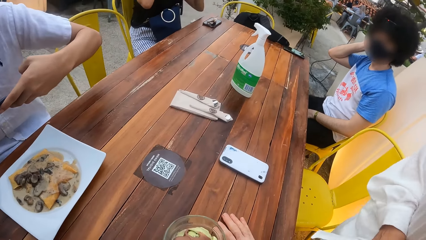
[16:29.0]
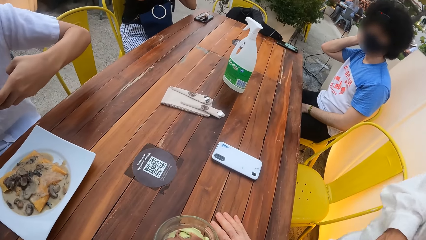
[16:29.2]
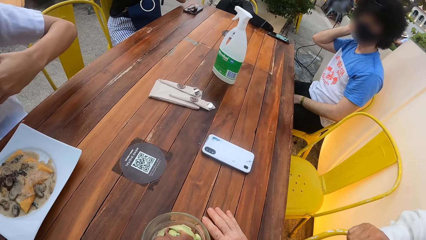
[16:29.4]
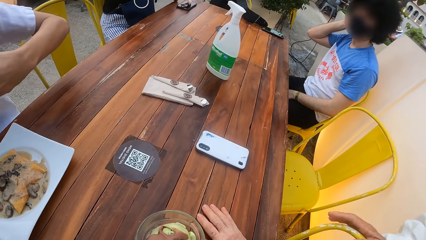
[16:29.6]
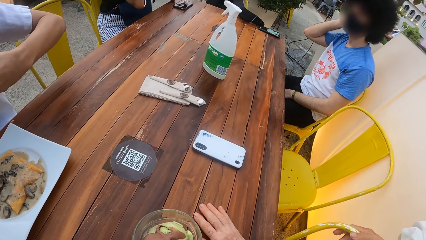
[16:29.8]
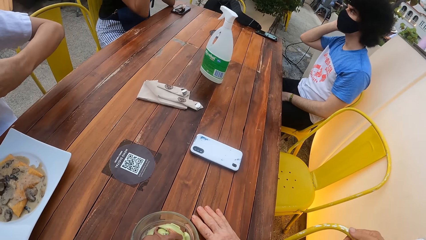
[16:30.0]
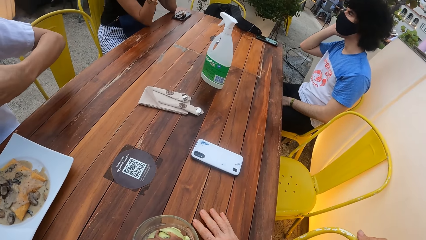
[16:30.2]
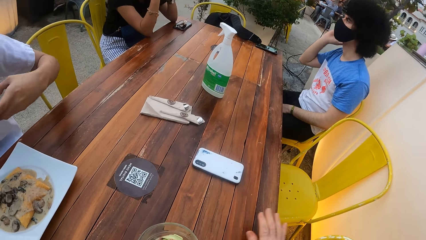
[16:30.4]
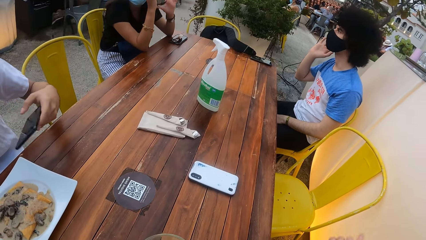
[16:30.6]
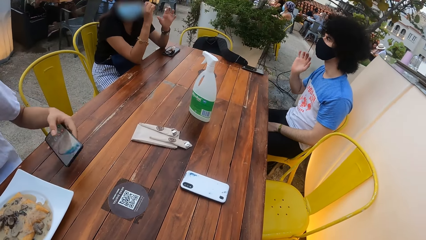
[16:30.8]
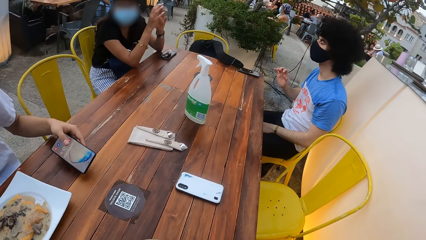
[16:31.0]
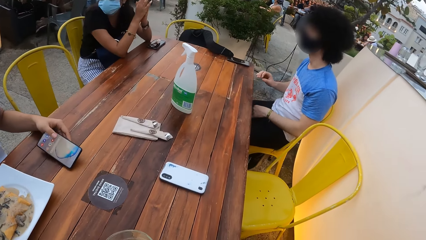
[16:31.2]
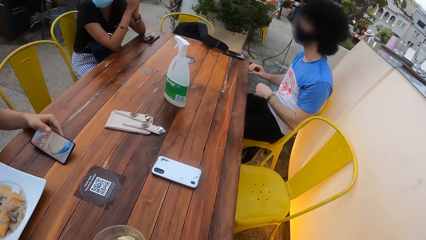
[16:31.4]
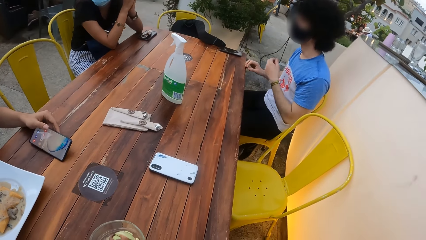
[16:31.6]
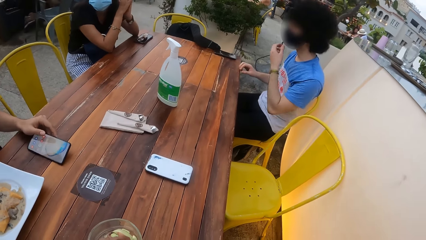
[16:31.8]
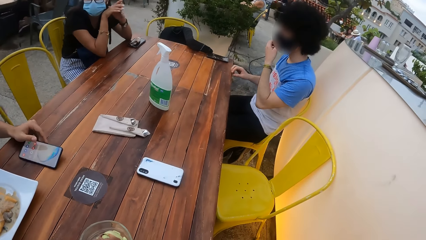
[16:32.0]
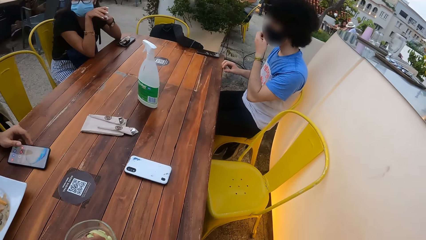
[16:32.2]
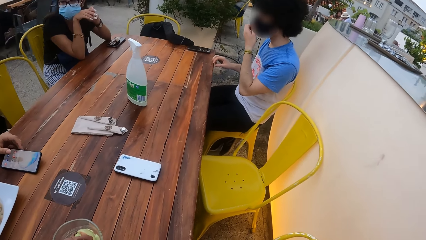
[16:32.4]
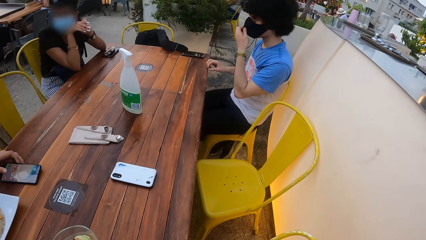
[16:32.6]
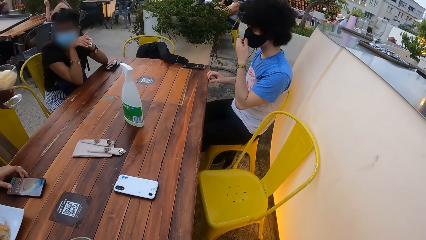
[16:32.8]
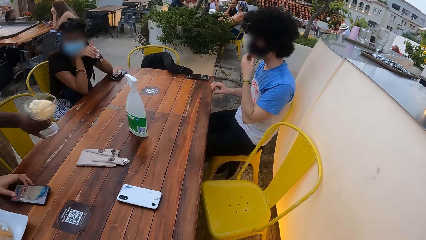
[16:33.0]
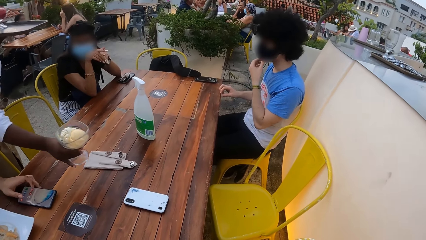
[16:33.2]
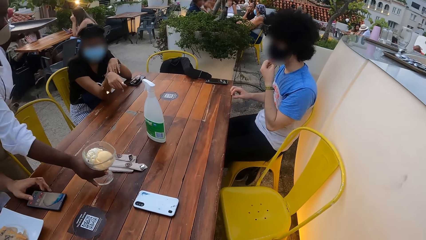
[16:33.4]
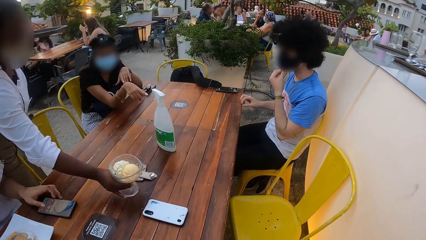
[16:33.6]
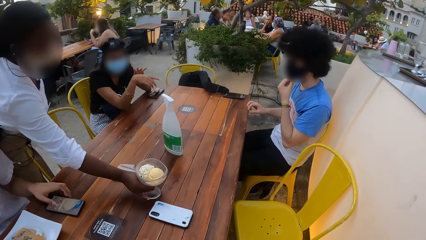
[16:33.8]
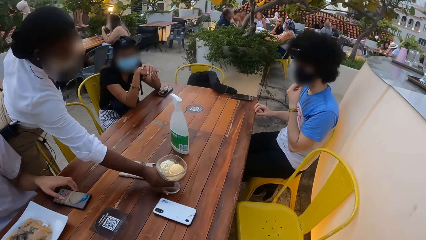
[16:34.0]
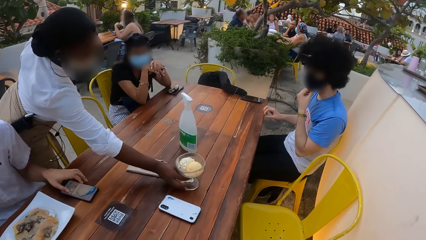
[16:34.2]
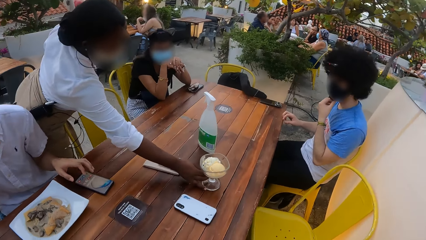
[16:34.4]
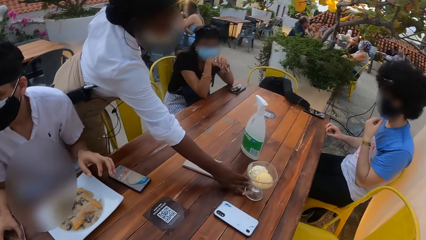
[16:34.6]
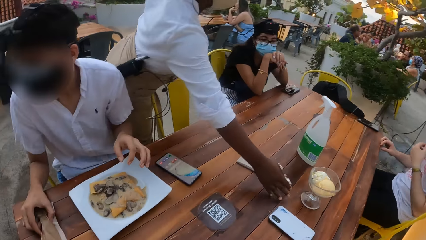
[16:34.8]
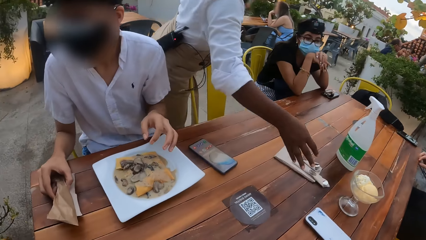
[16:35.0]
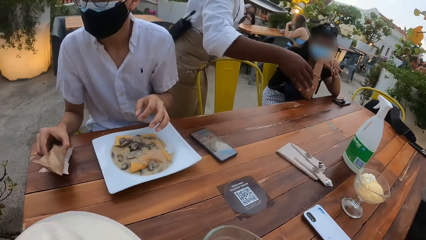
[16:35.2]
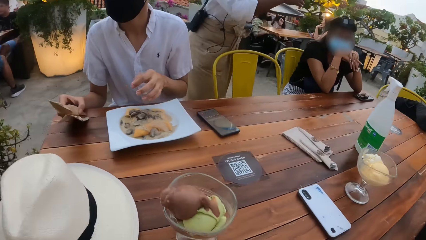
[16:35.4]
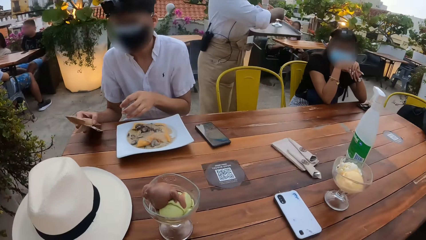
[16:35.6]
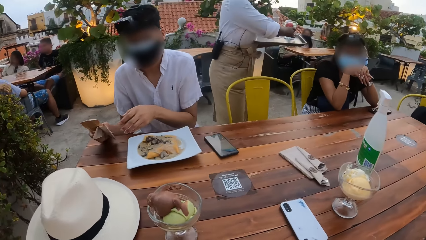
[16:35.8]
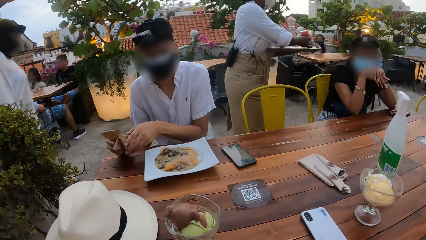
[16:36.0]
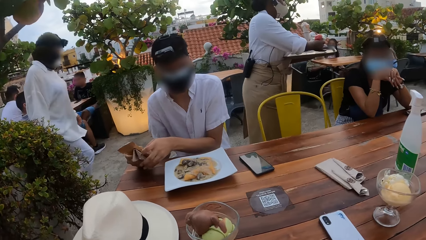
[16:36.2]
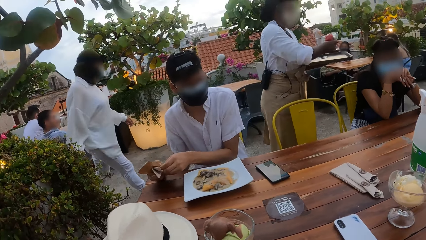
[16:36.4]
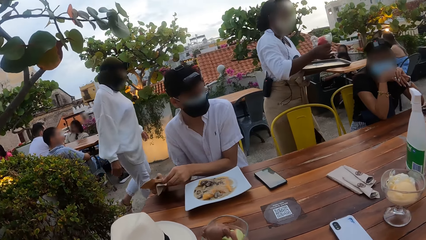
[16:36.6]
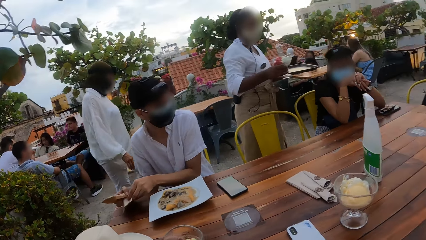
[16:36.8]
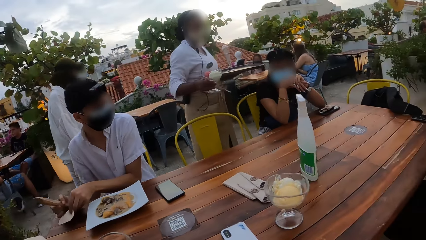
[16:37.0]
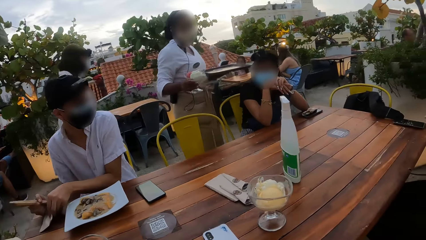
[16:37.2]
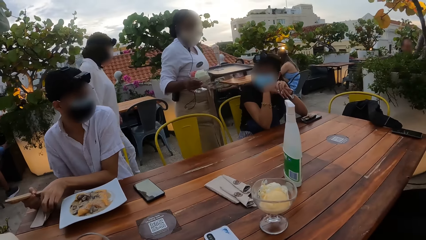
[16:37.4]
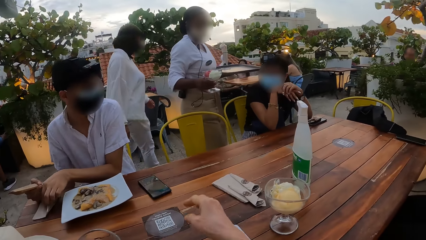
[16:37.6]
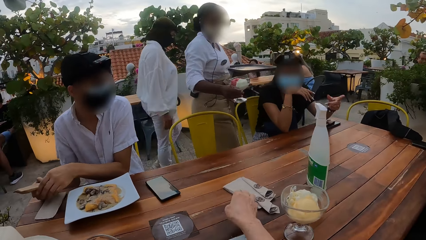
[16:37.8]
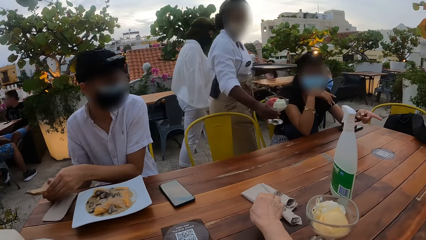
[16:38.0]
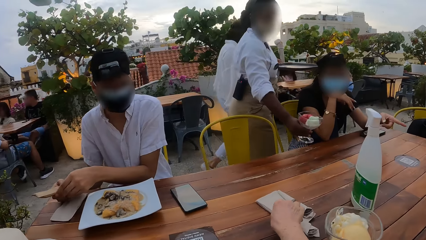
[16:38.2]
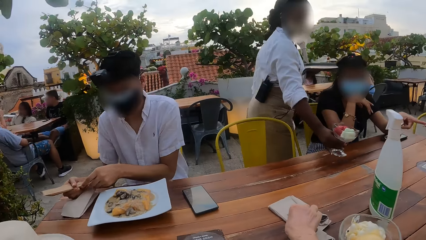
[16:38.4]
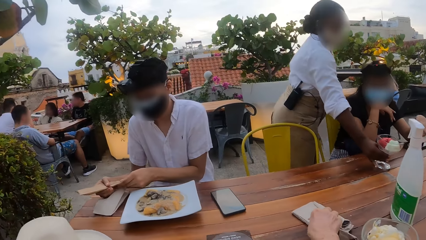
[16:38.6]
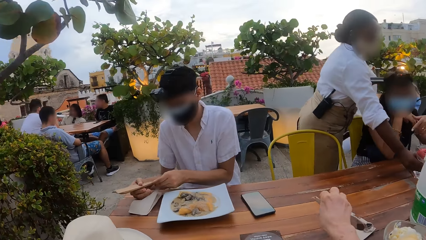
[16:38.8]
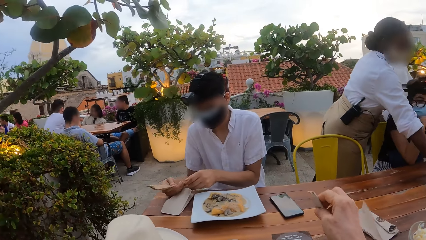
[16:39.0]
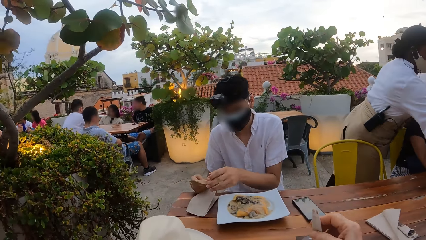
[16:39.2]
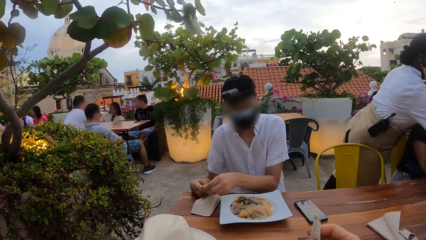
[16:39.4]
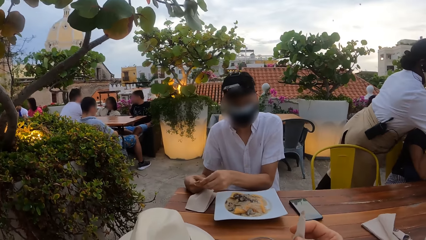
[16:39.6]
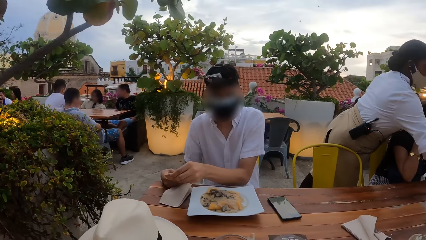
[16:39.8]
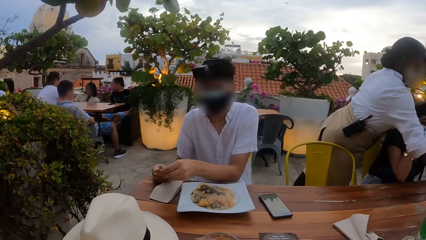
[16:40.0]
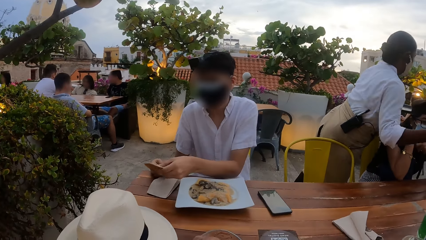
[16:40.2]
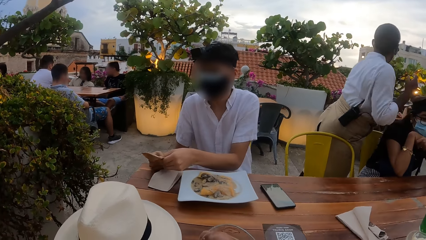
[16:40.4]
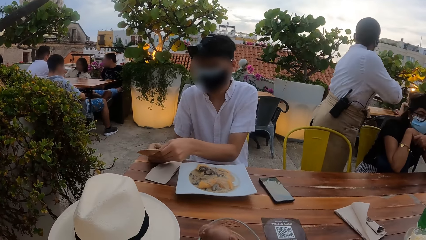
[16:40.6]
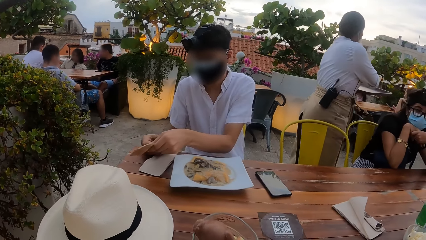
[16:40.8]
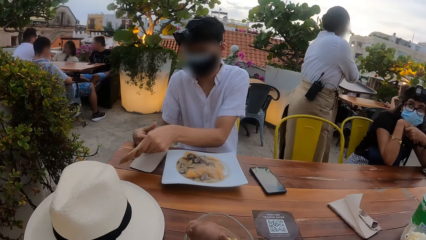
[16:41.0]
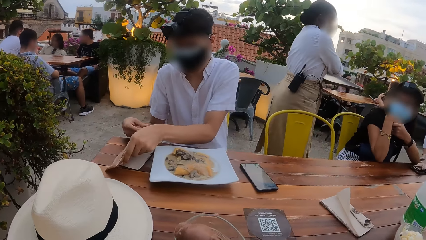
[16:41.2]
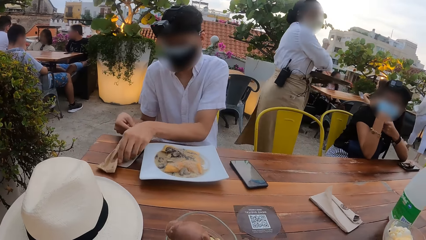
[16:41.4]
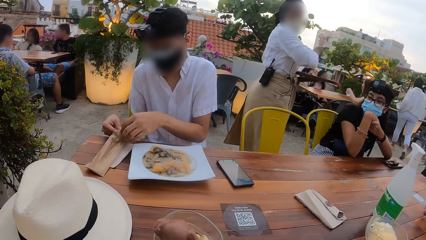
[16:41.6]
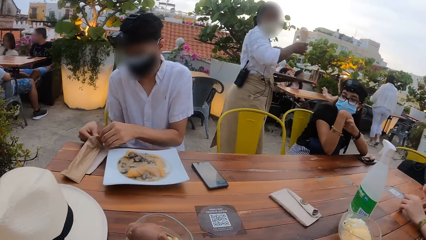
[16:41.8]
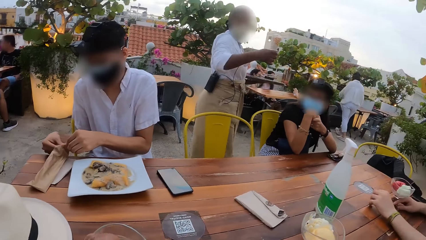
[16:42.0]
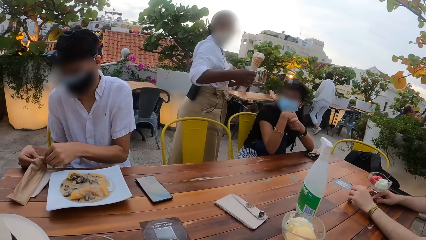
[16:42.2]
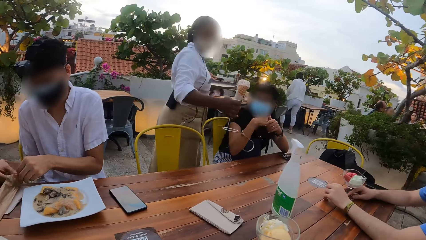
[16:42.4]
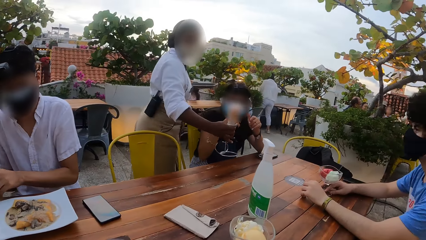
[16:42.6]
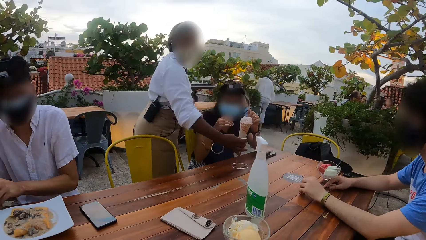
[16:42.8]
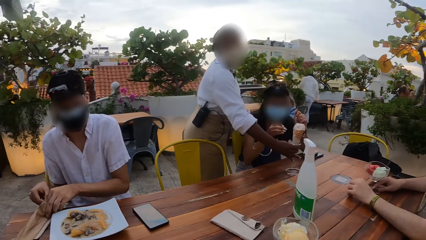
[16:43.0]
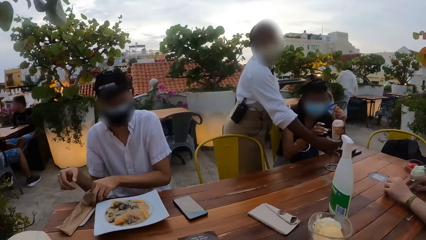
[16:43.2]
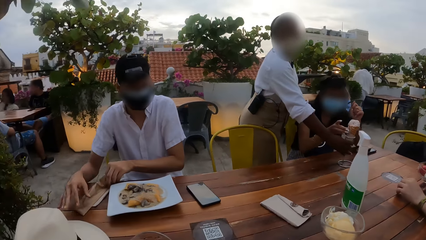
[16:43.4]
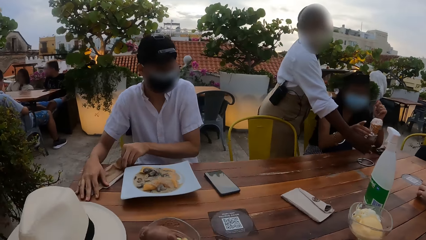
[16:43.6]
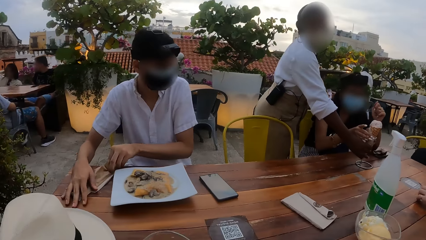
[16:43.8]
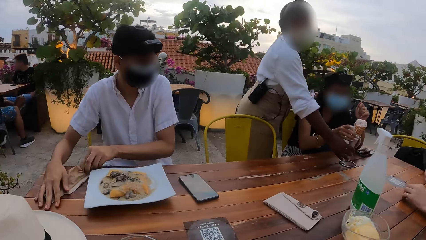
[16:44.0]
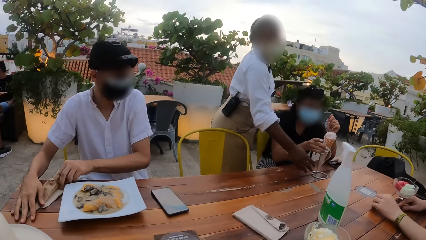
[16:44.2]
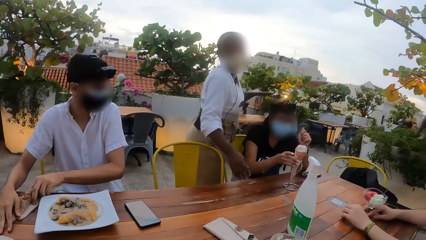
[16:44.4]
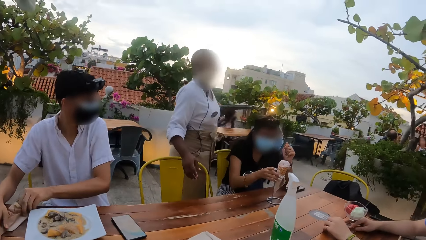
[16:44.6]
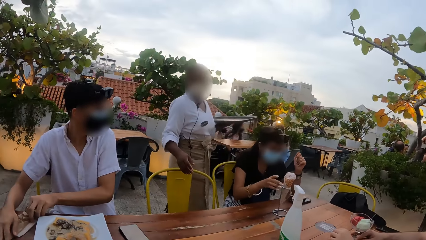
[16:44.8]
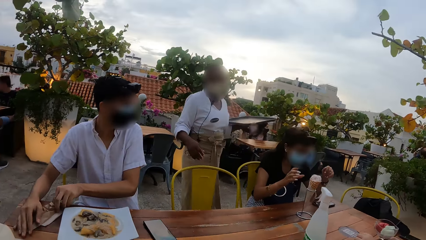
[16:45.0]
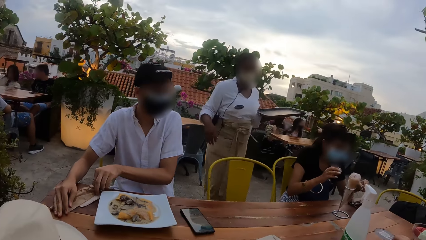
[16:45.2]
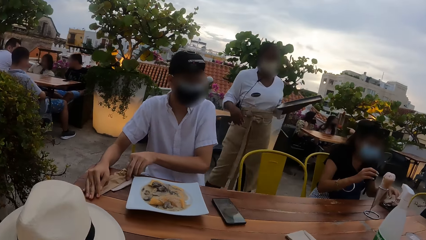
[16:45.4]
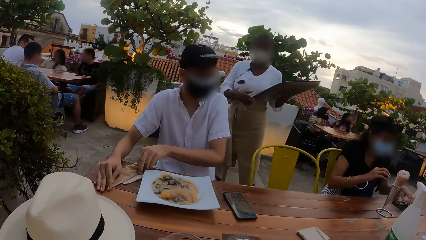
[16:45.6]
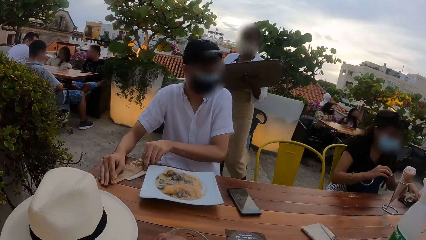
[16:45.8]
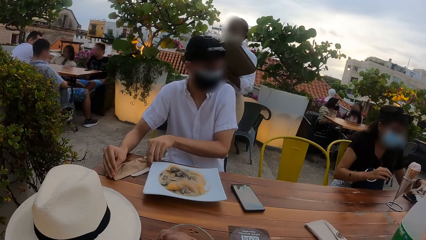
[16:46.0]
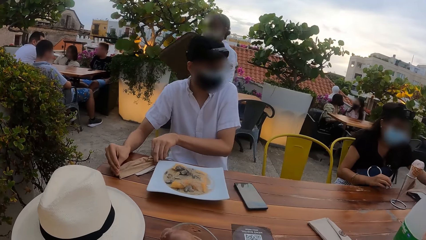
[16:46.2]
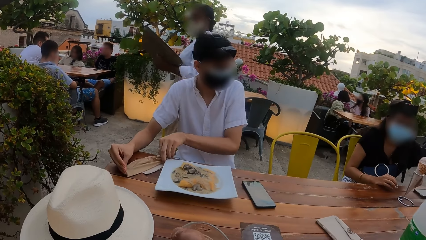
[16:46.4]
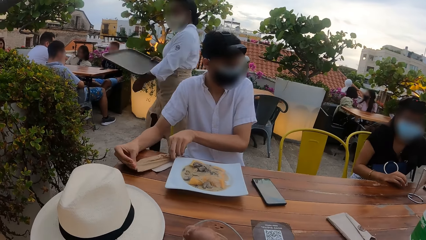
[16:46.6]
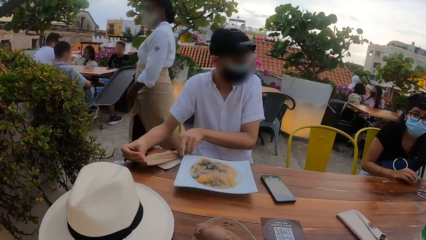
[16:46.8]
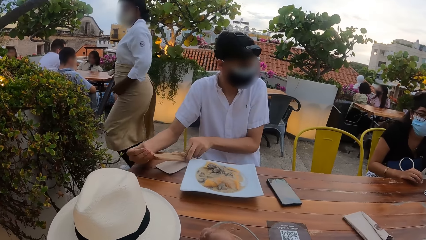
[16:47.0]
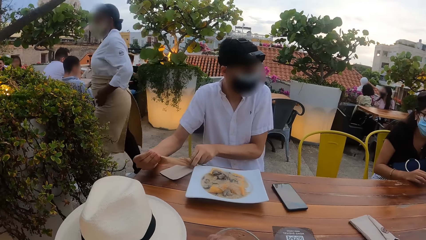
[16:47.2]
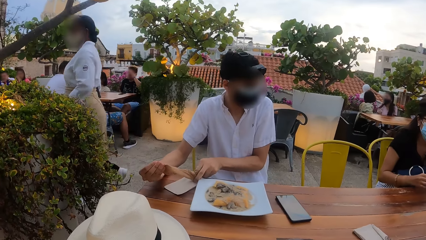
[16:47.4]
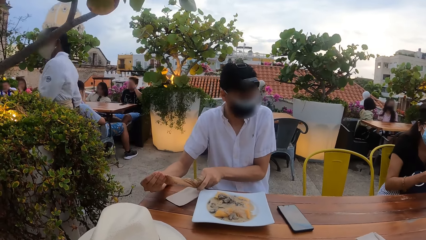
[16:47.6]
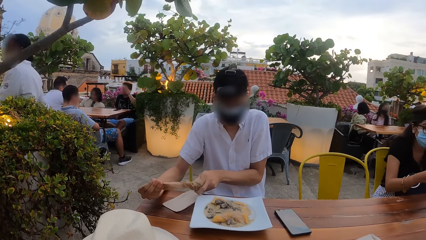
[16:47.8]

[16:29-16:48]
The woman places her elbows on the table. Another woman touches a chair with her right hand. The camera wearer removes her right hand from the table. The man drops the phone on the table with his left hand. Another man places his right hand on the edge of the table and touches a nose mask on his face with his left hand. A third woman drops a cup of ice cream on the table with her right hand. The first man picks up a bag of cutlery from the table with his right hand. The camera wearer sits on the chair. The third woman carries a cup of ice cream from the tray in her left hand with her right hand. The first man removes a serviette paper from the cutlery bag in his right hand with his left hand. The second woman walks out of the restaurant. The first man drops the serviette paper on the table with his left hand and touches the cutlery bag in his right hand with his left hand. The camera wearer picks up the spoon from the table with her right hand. The third woman drops the cup of ice cream on the table with her right hand. The first man passes the cutlery bag in his right hand to his left hand. The third woman carries a stand of ice cream from the tray in her left hand with her right hand. The first man drops the cutlery bag on the table with his right hand and opens the cutlery bag on the table with both hands. The third woman drops the stand of ice cream on the table with her right hand. The first man places his right hand on the cutlery bag on the table. The first woman touches an ice cream in the ice cream stand on the table with her right hand and picks up the spoon from the table with her left hand. The third woman holds the tray with both hands. The first woman places her right hand on the table. The first man lifts the cutlery bag from the table with his right hand.
